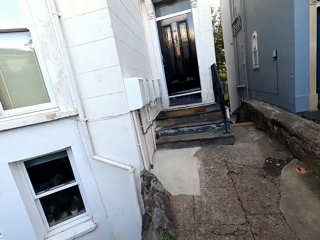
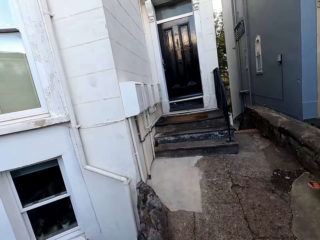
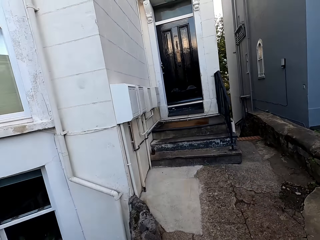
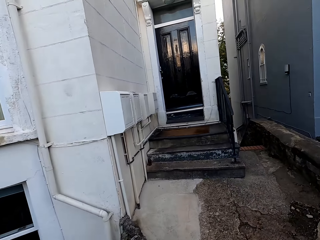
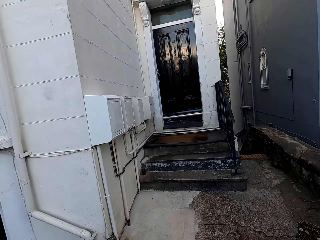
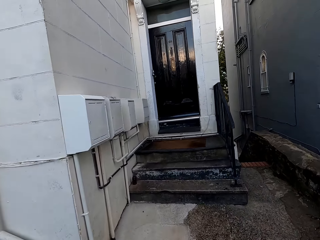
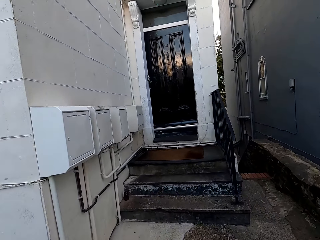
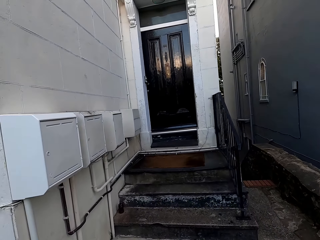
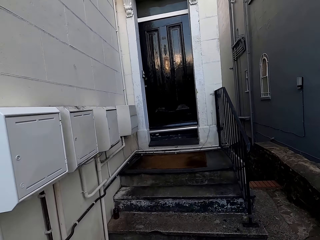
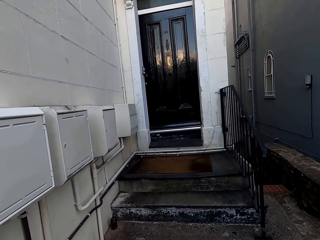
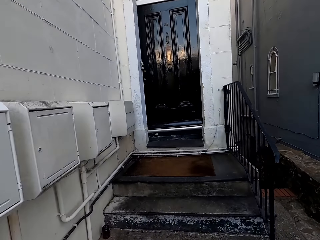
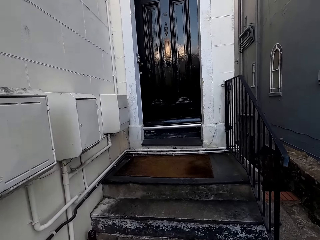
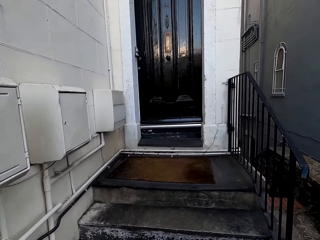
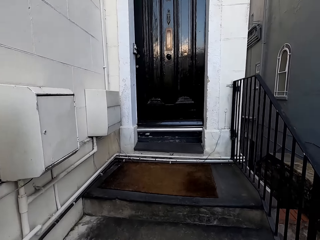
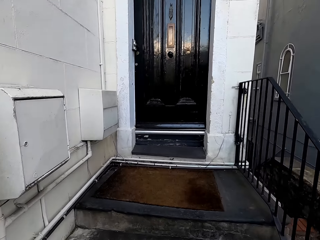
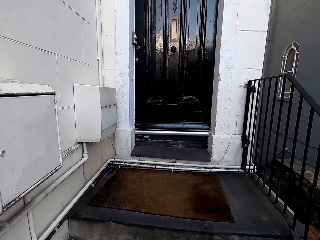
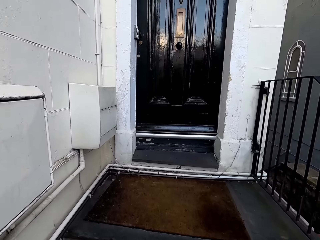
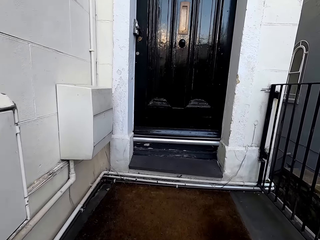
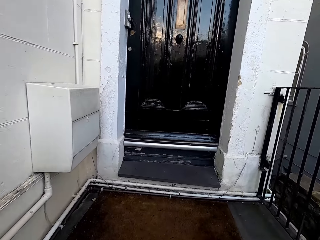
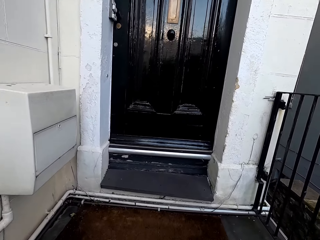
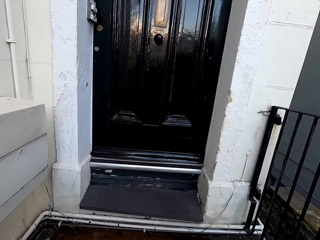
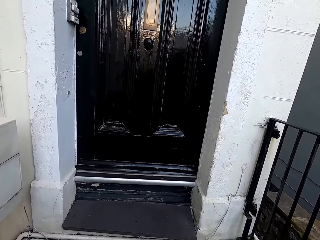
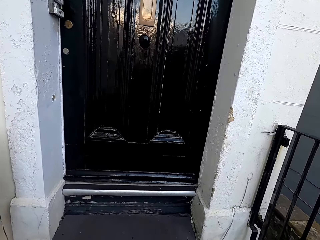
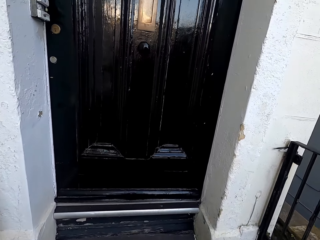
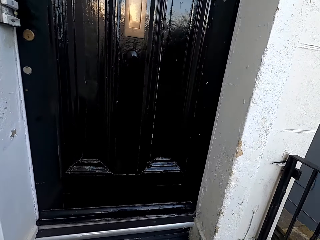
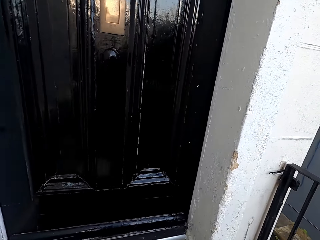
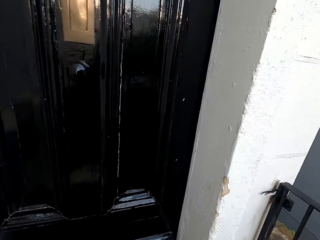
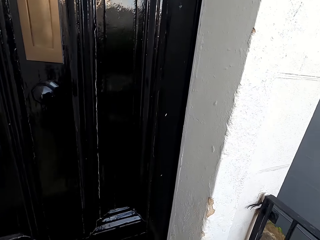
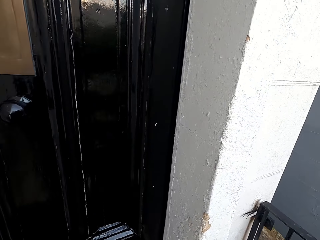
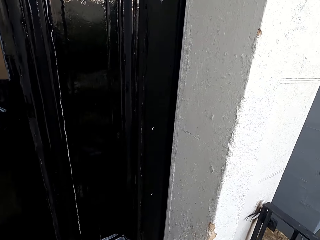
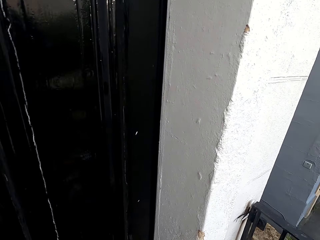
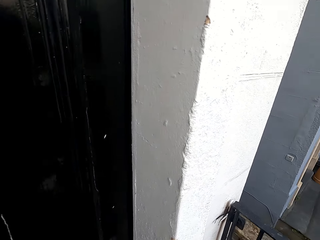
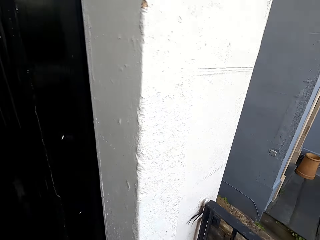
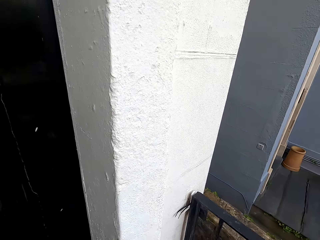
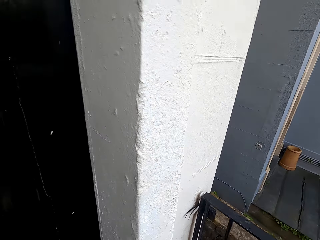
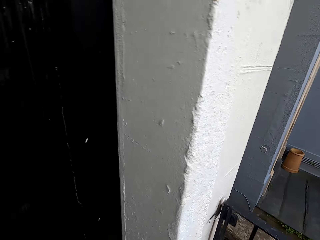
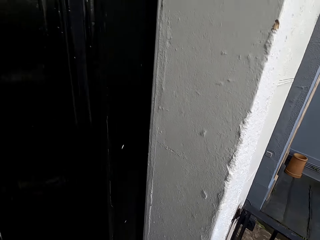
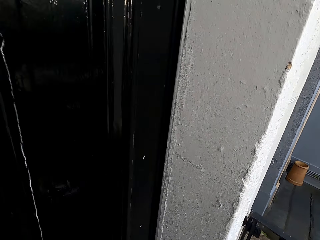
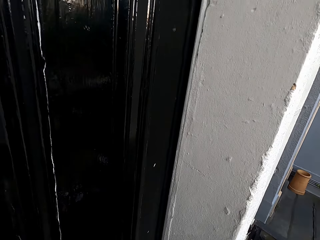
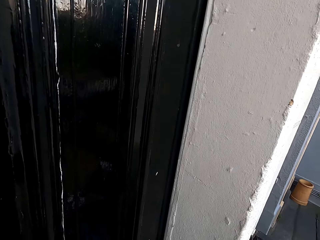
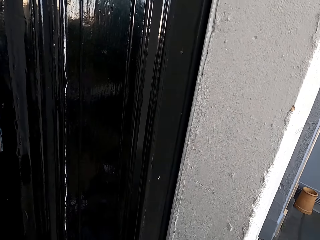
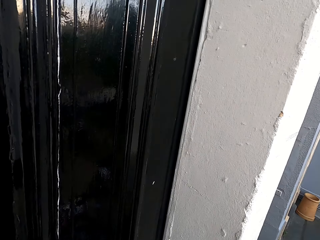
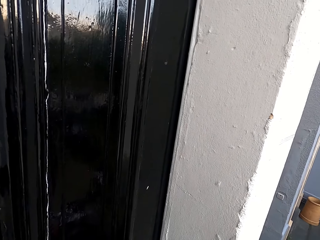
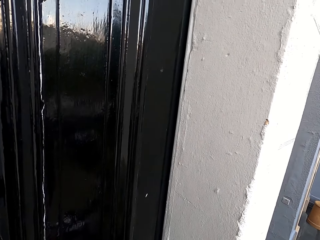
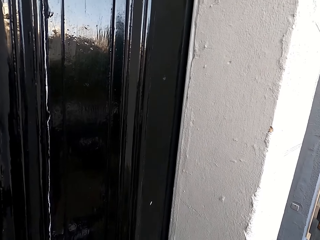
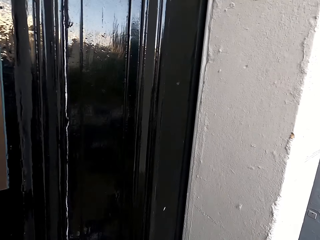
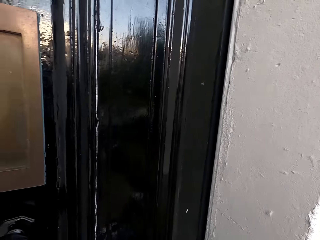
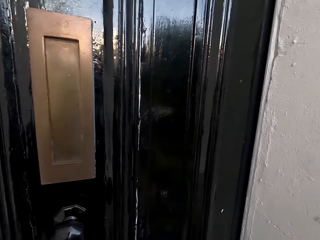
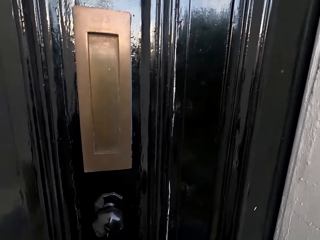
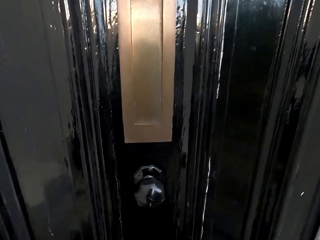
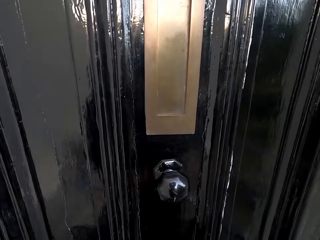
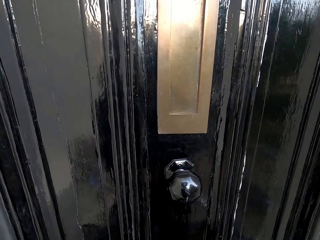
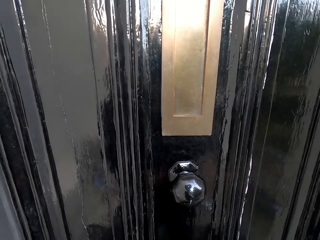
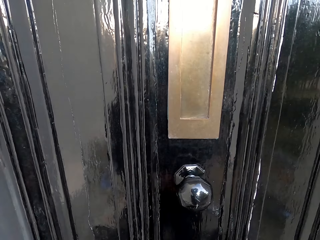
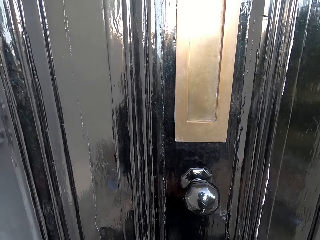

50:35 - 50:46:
The camera wearer gets through the door.

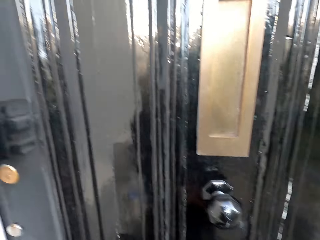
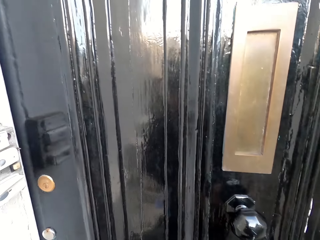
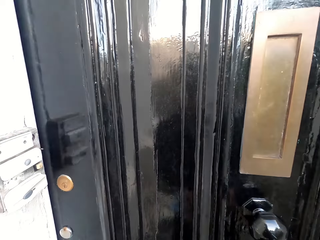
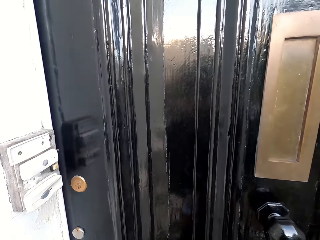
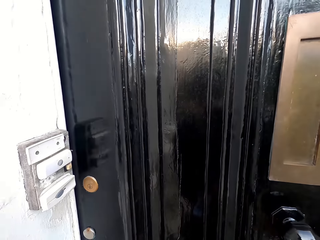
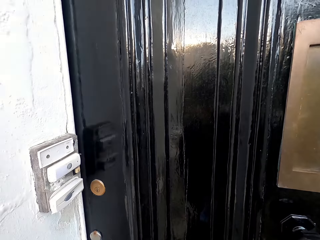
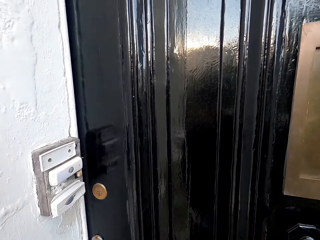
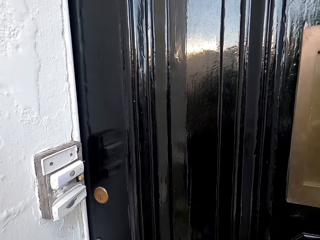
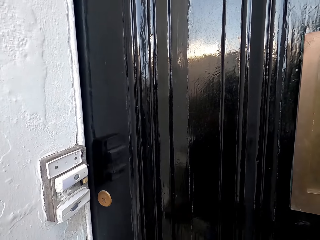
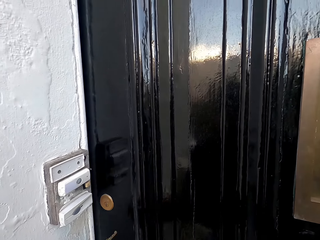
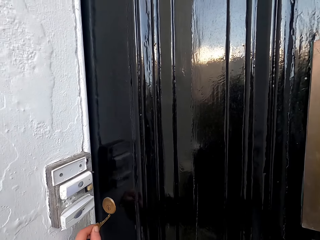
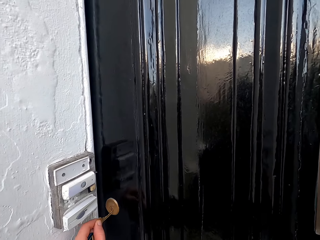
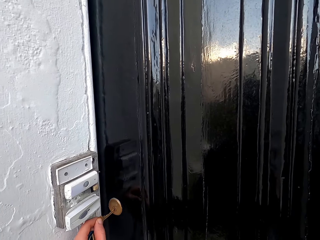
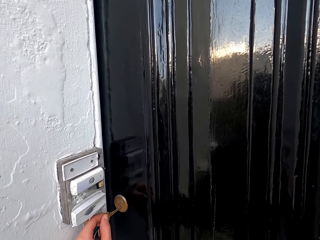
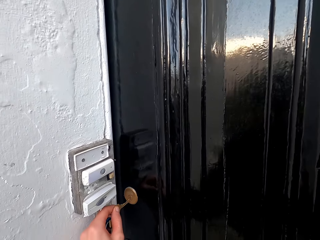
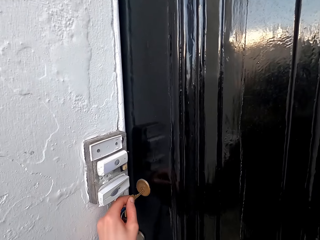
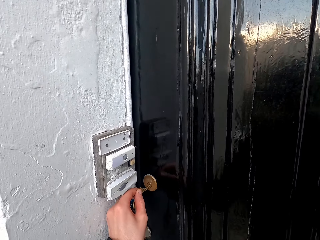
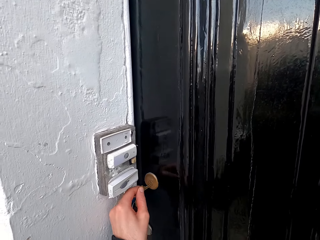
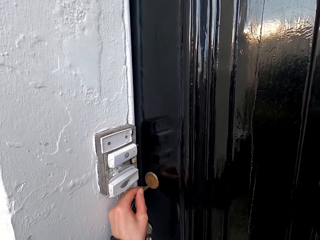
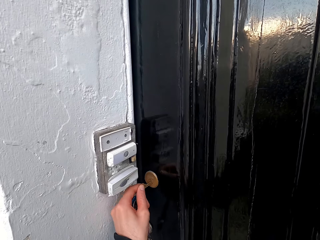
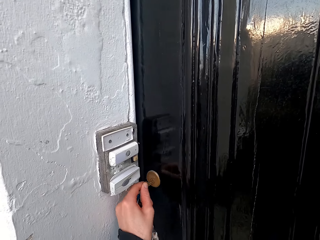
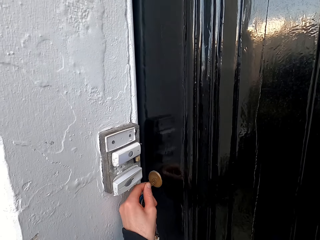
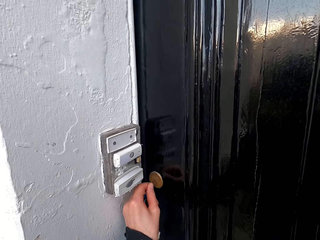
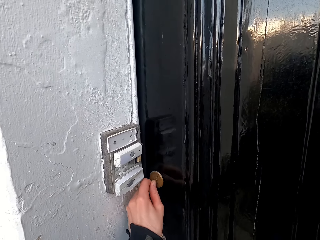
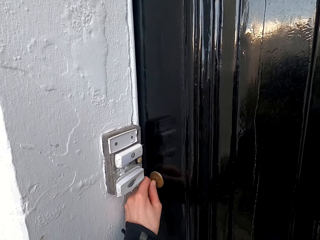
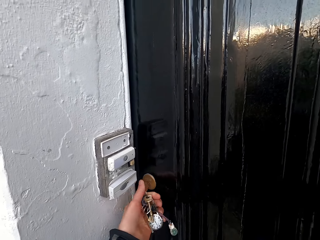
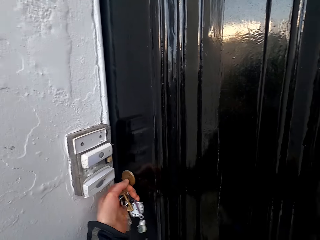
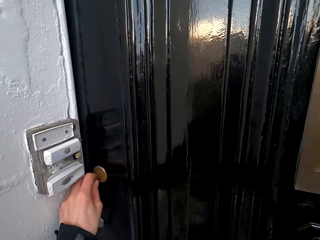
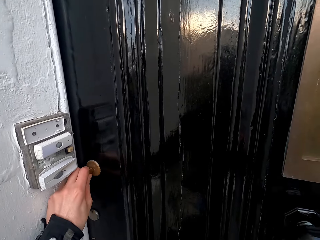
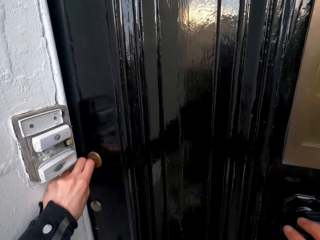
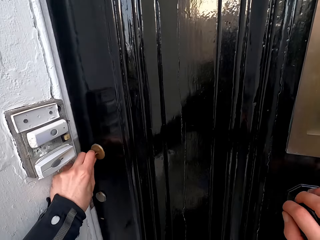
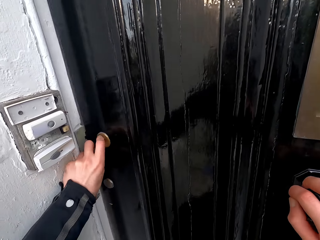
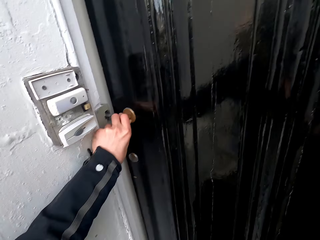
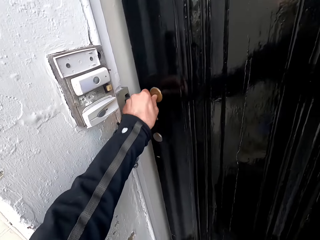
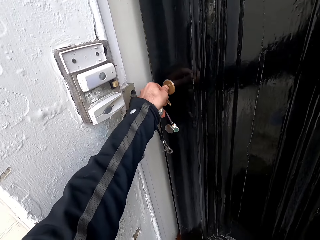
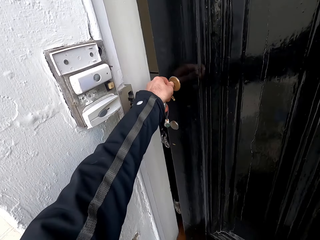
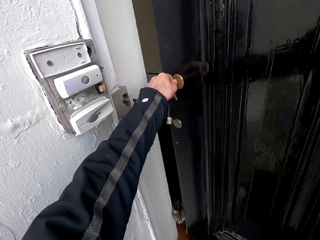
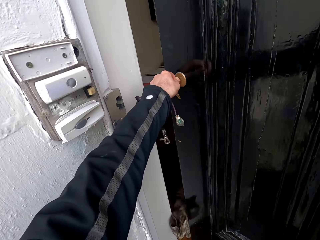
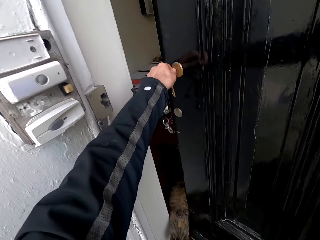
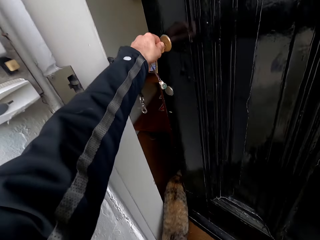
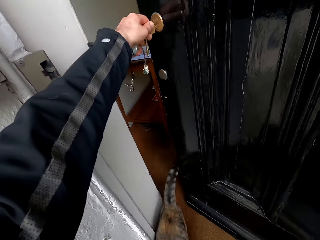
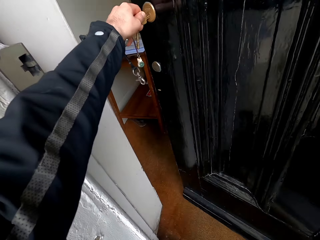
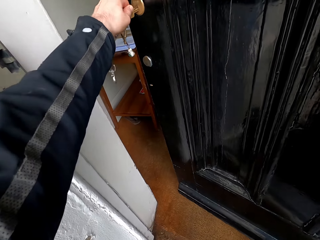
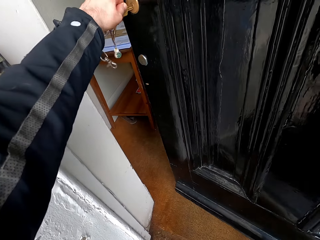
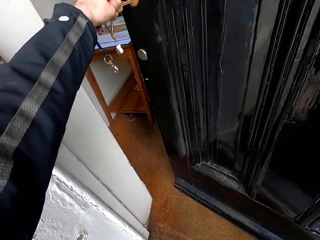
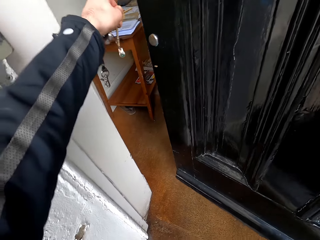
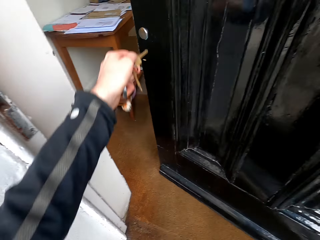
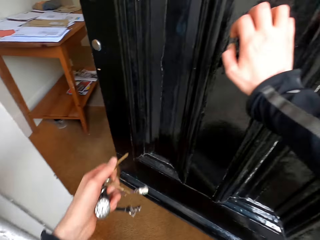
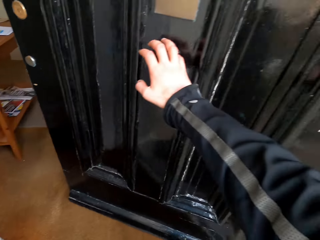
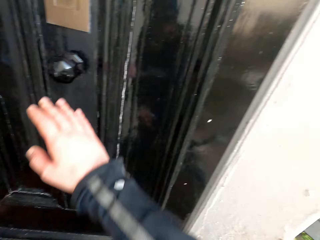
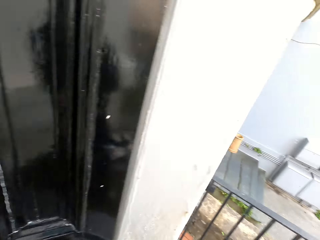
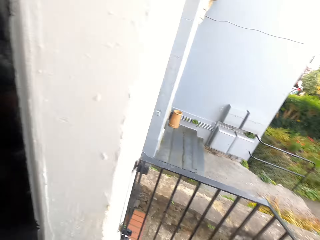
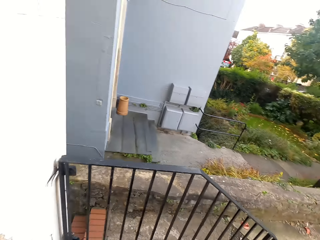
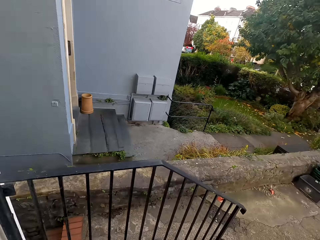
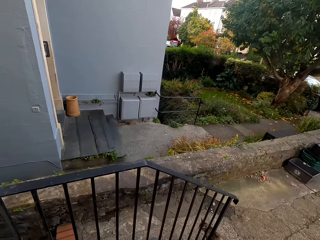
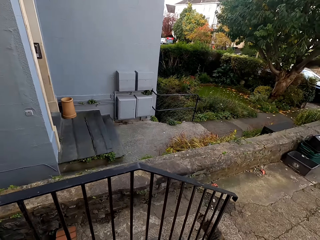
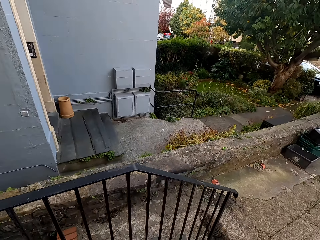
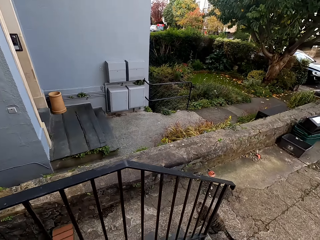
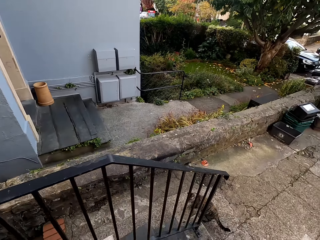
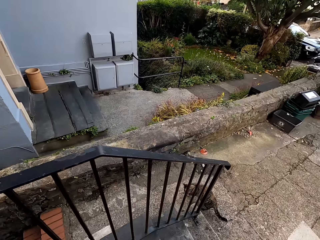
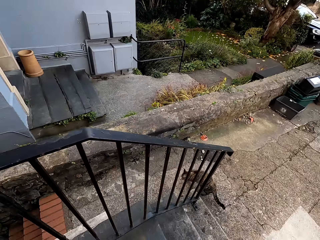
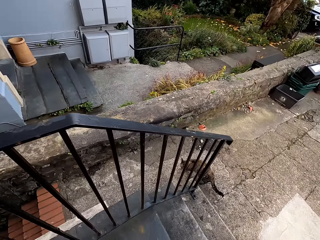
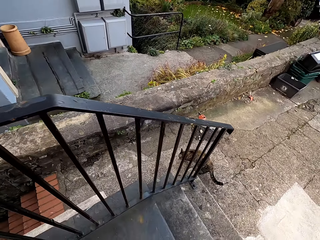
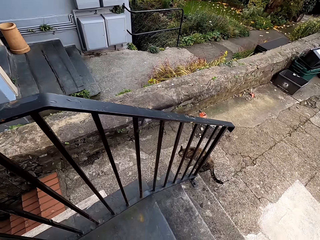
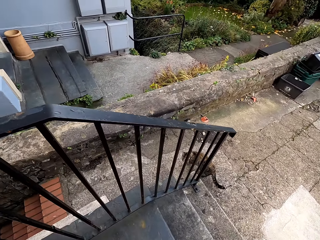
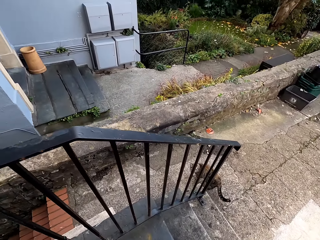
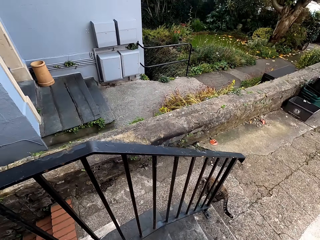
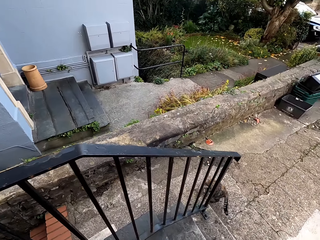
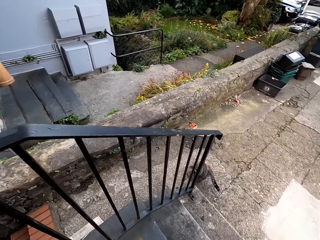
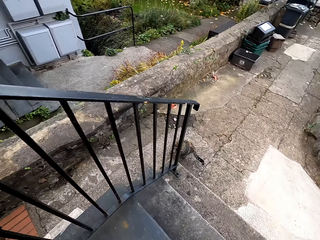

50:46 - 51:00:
The camera wearer opens a door with a key in her left hand. A cat runs out from an apartment. The camera wearer pulls out the key from the keyhole on the door. She looks around.
